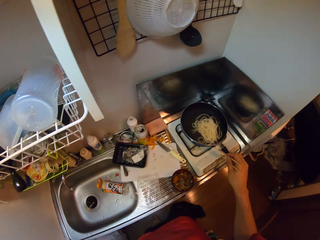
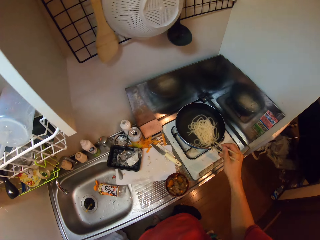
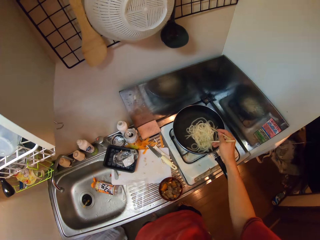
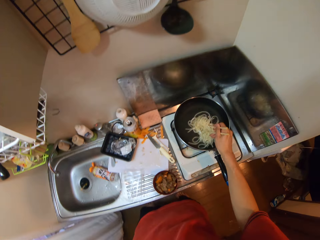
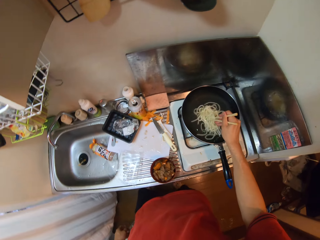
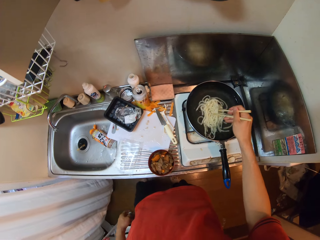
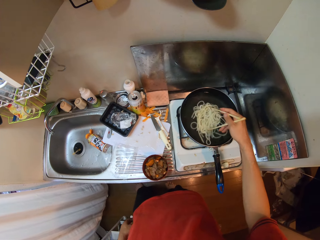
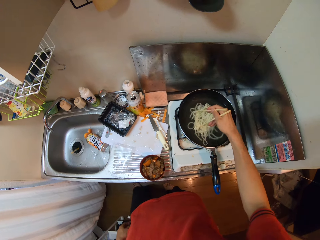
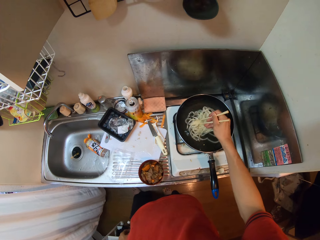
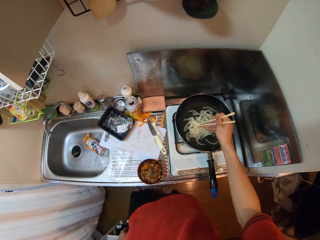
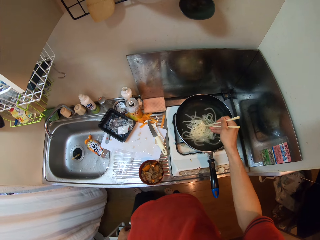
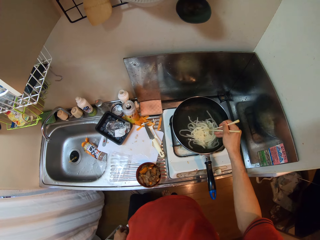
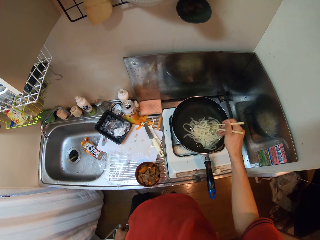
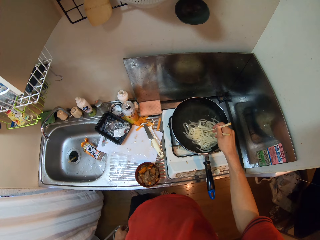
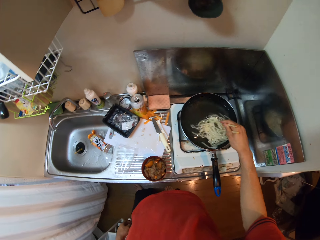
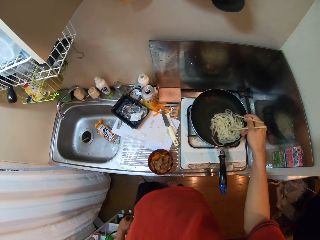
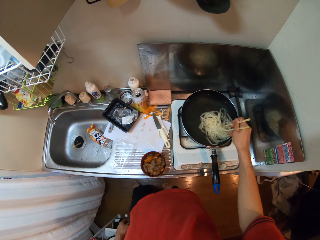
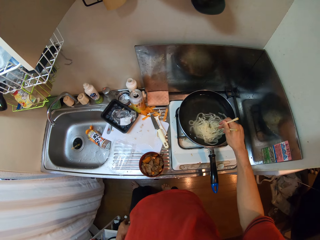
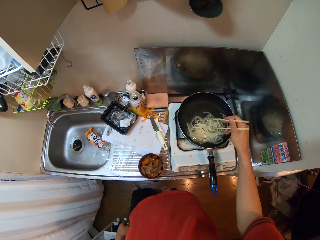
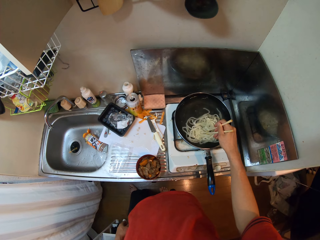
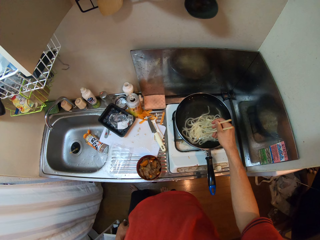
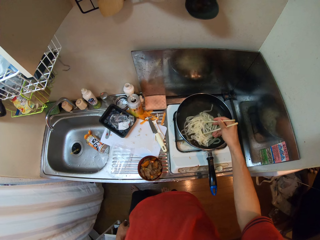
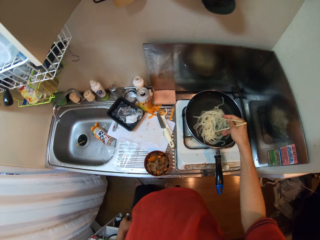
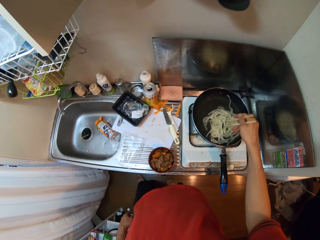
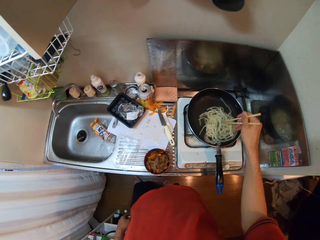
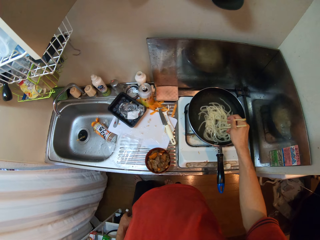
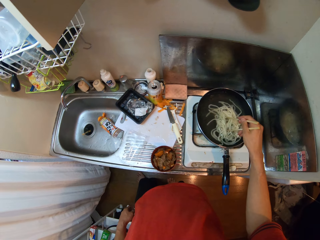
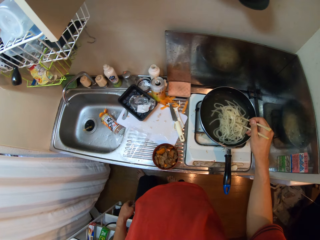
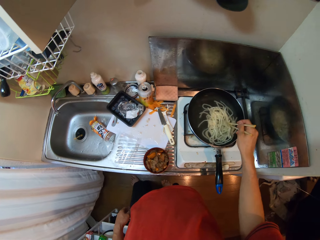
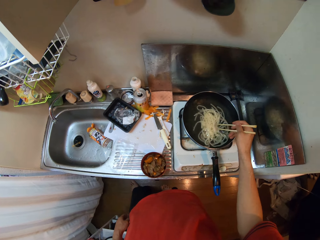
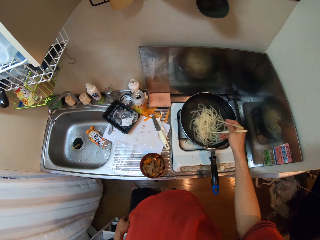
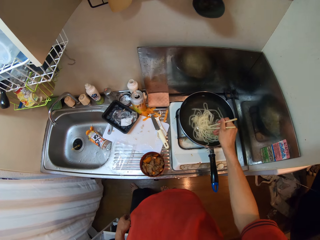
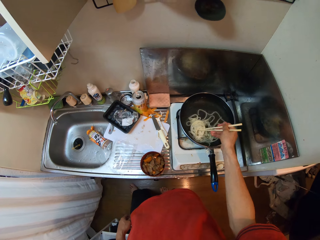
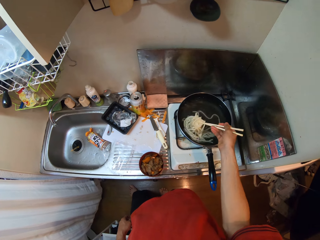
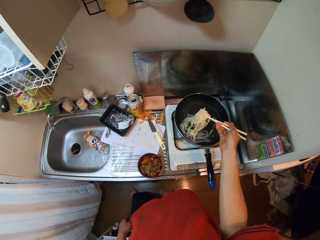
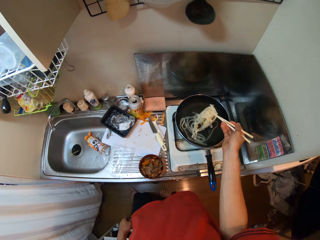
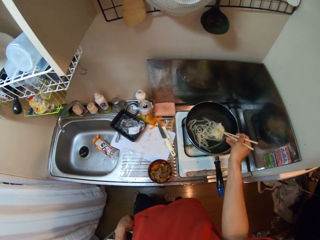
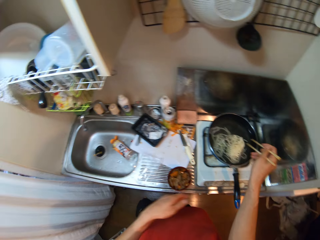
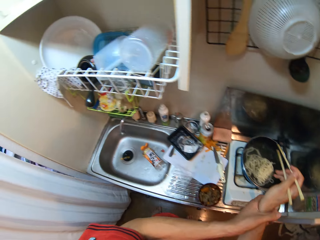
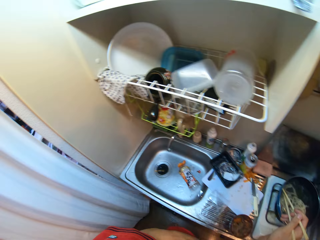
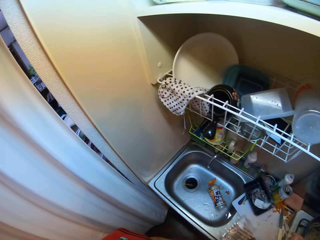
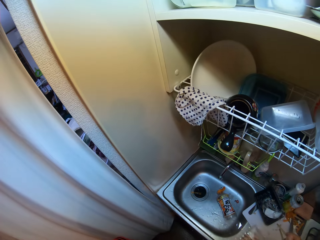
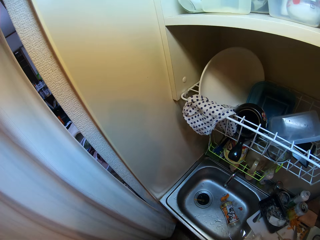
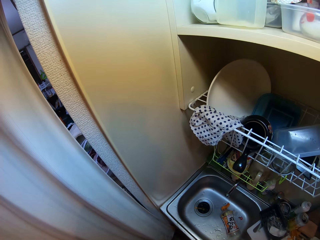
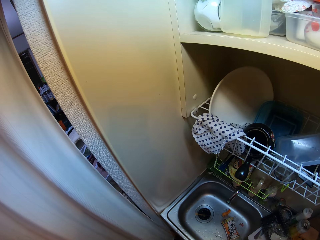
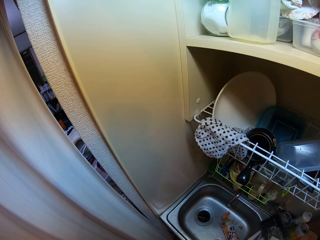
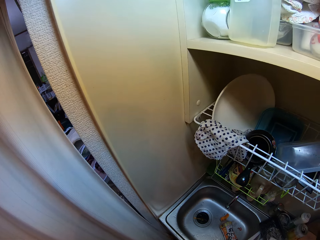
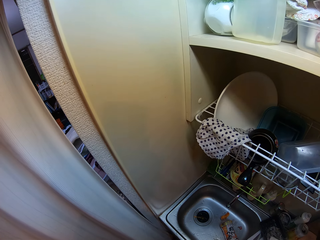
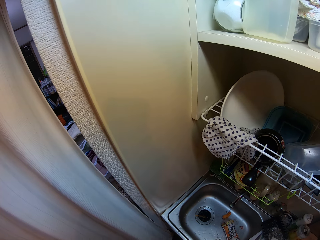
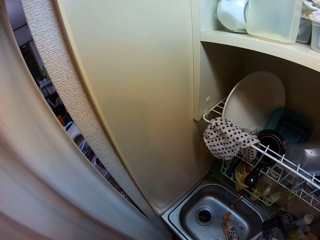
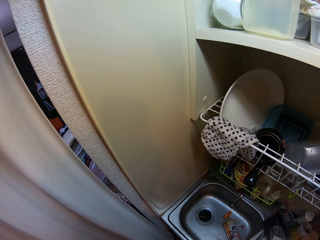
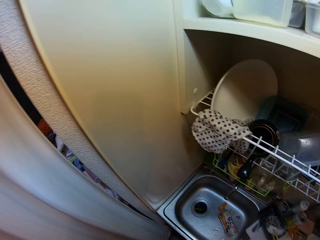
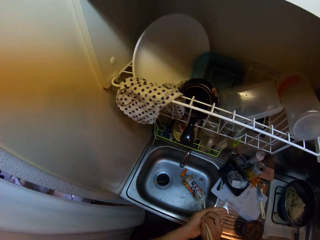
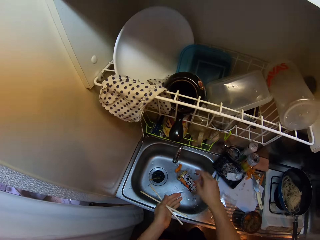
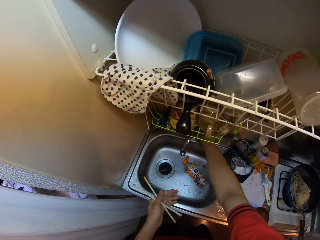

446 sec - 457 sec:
The camera wearer stirs the noodles in the frypan with the chopsticks. They look through the curtain.

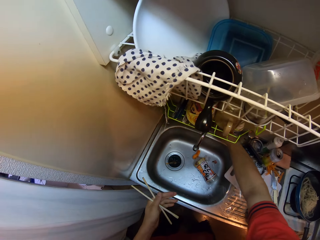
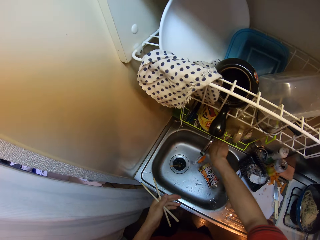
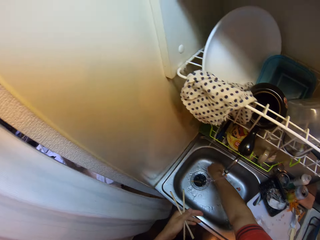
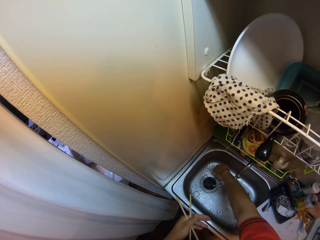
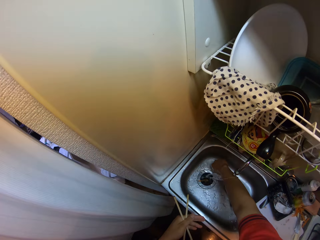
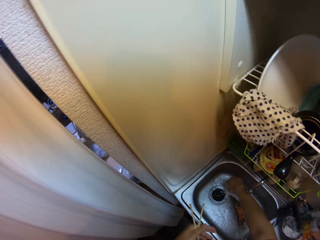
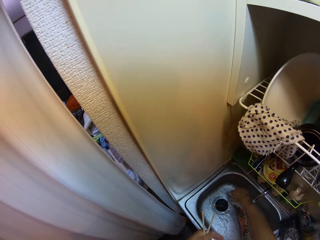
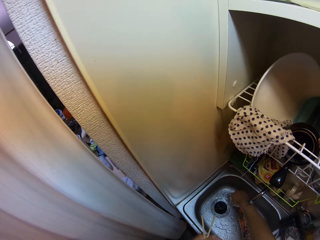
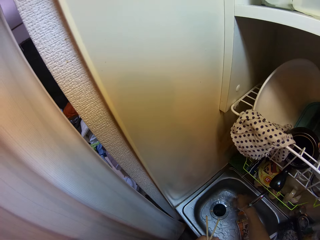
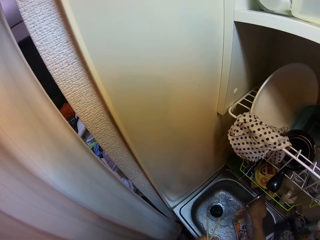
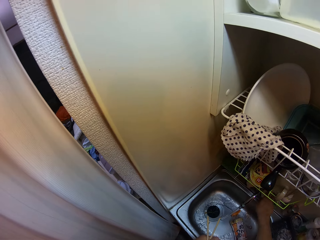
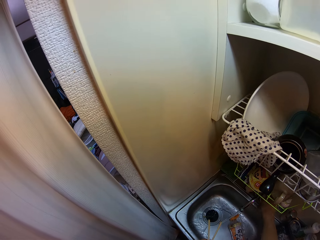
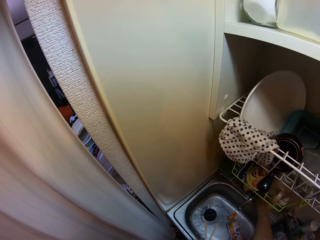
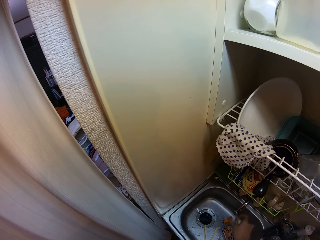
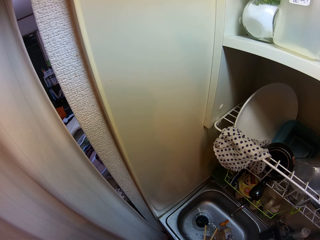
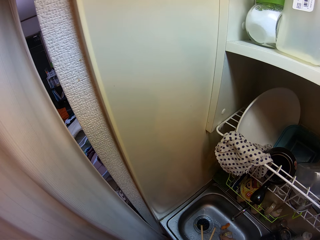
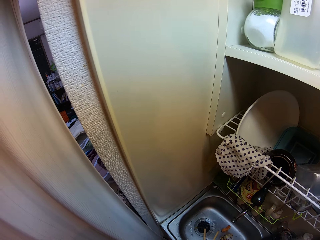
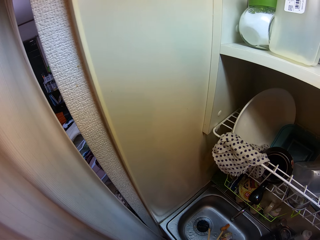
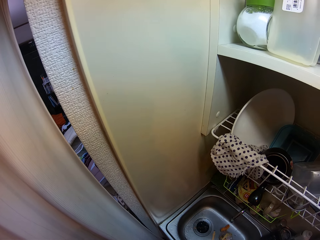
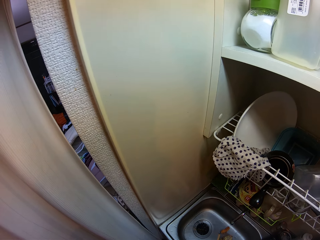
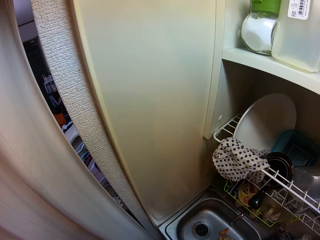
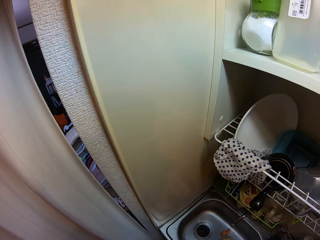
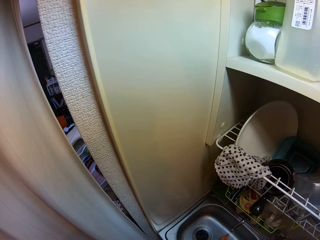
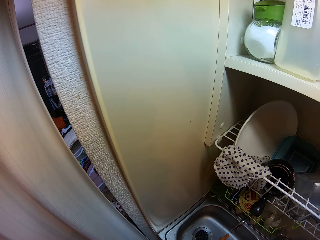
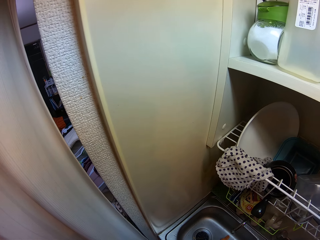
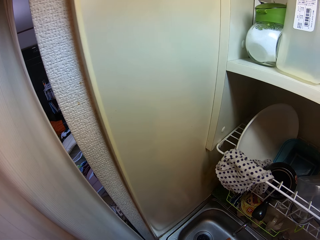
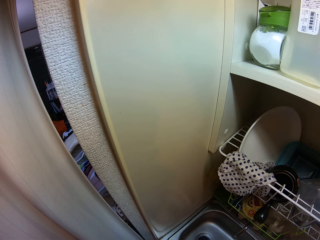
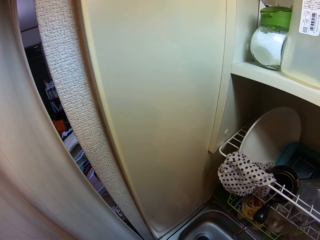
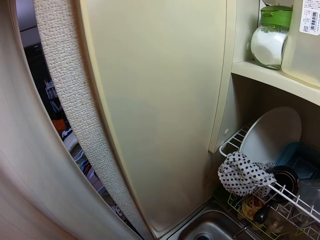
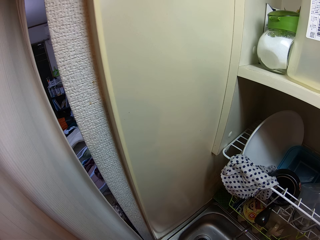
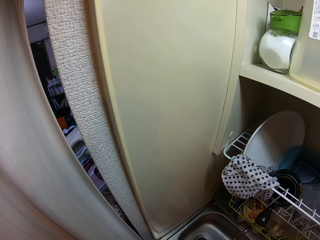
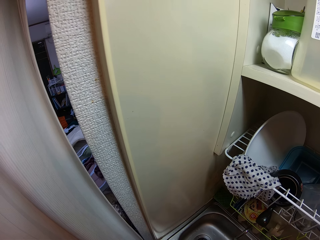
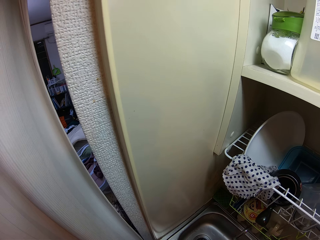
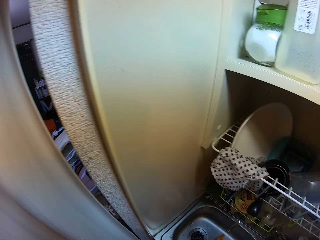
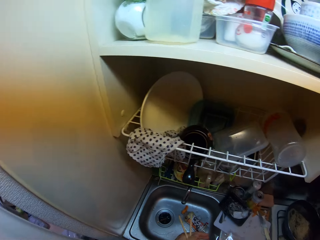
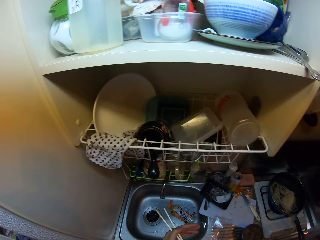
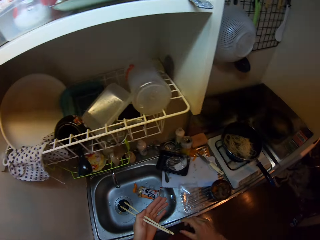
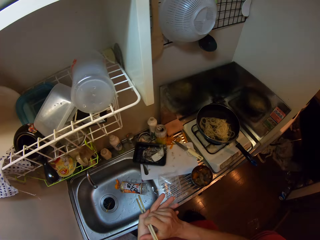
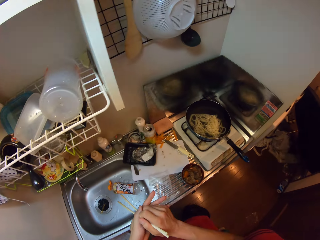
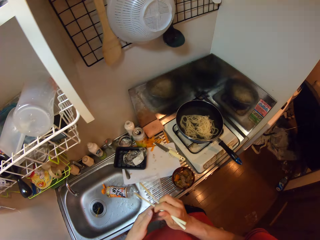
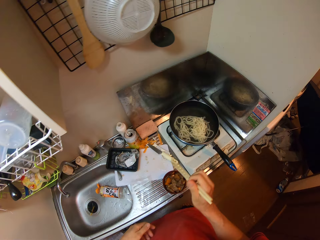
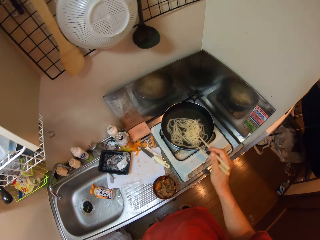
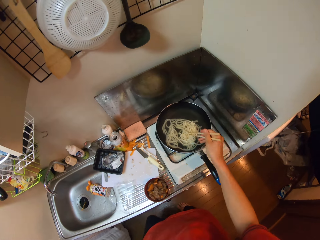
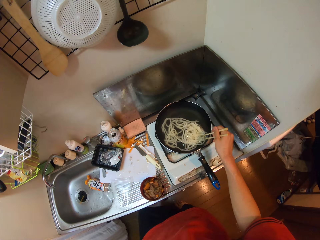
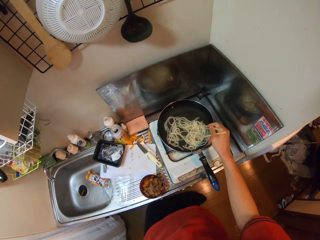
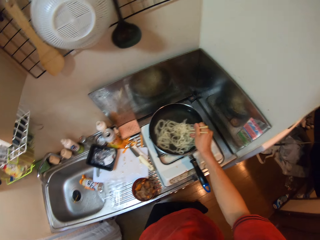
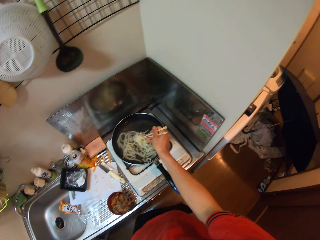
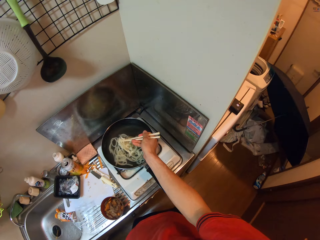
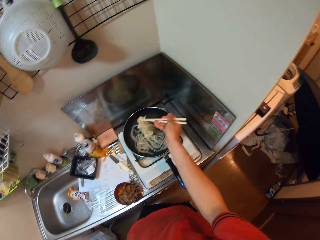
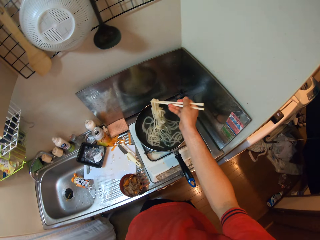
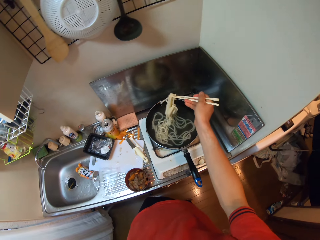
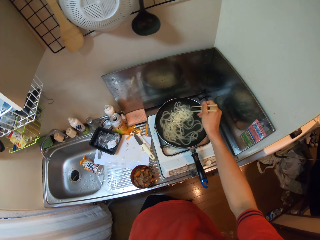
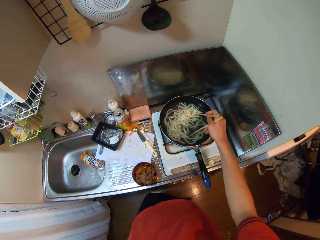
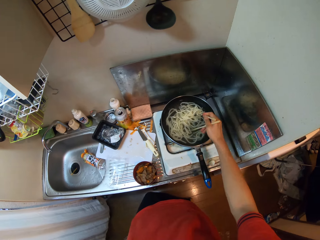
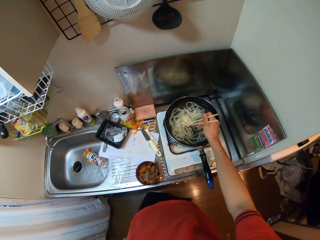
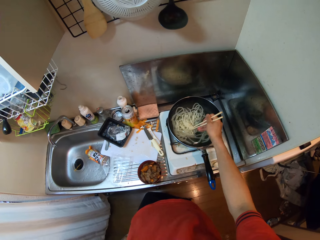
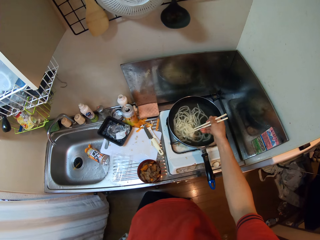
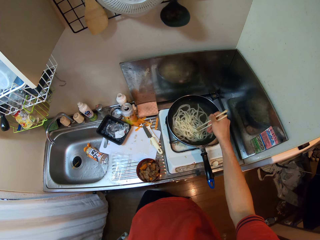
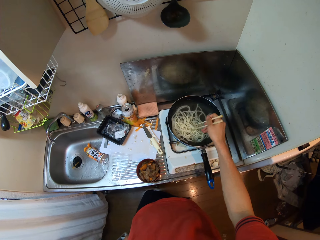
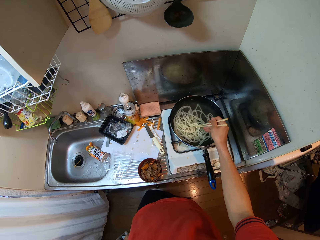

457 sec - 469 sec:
The camera wearer switches the chopsticks to her left hand. She turns on the tap. She rinses her hand in the sink. She switches off the tap. She switches the chopsticks to her right hand. She stirs the noodles in the frypan with the chopsticks.
